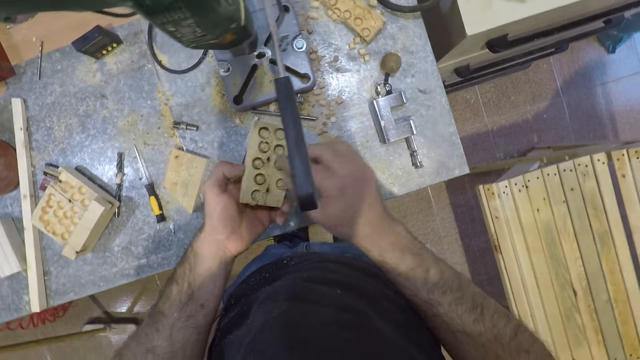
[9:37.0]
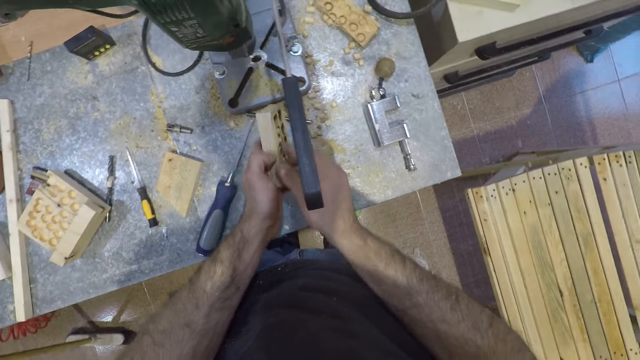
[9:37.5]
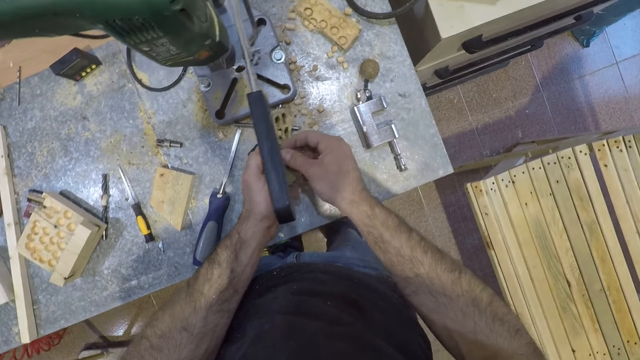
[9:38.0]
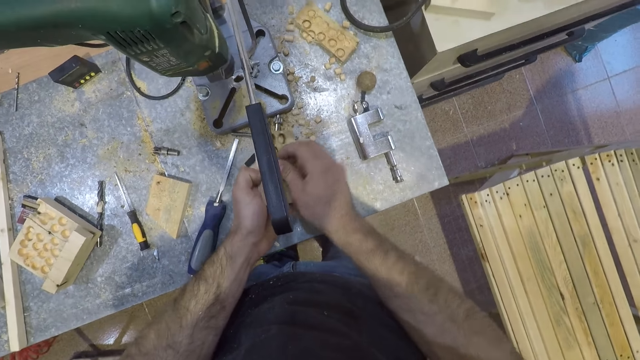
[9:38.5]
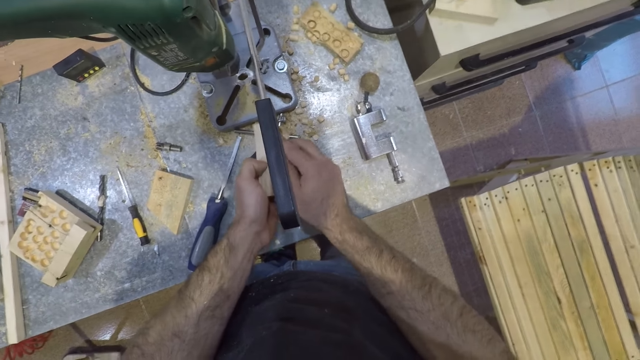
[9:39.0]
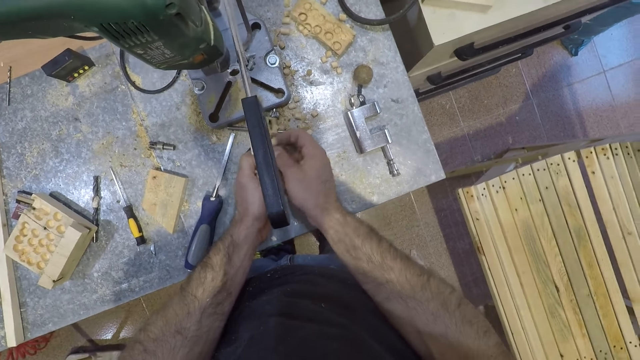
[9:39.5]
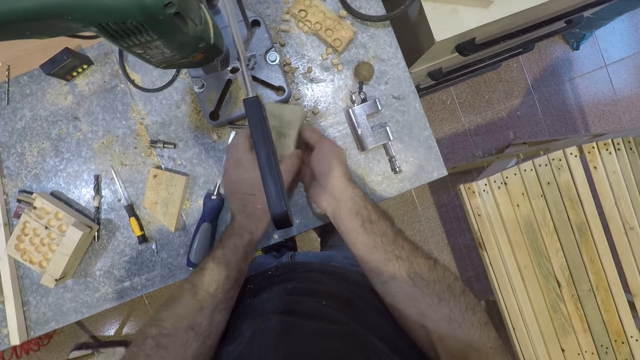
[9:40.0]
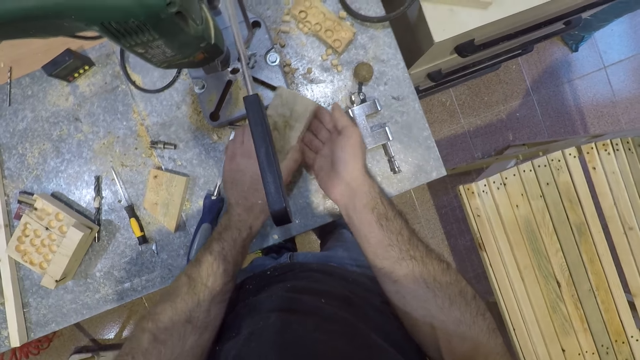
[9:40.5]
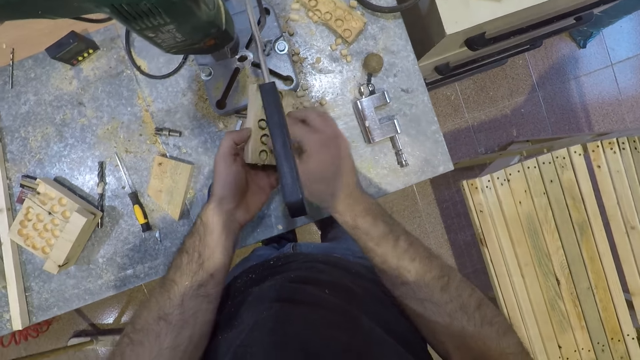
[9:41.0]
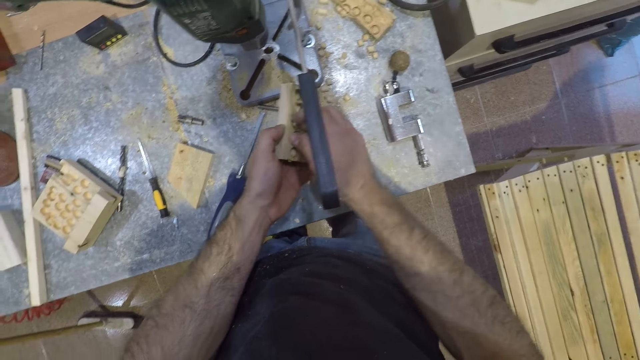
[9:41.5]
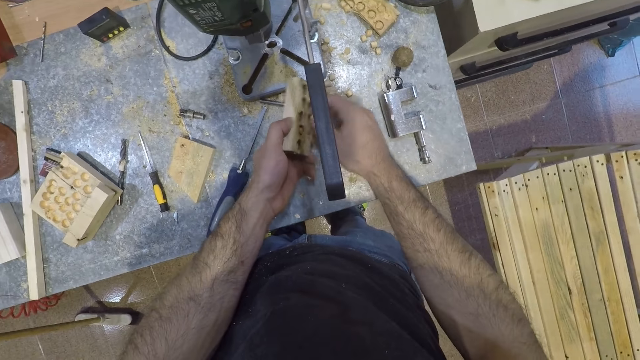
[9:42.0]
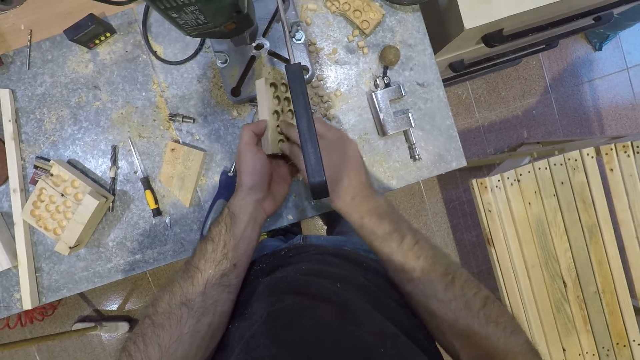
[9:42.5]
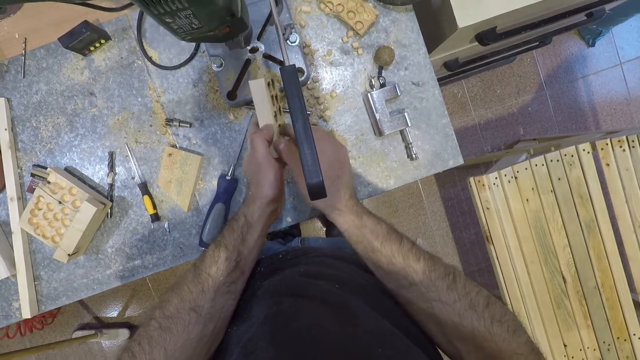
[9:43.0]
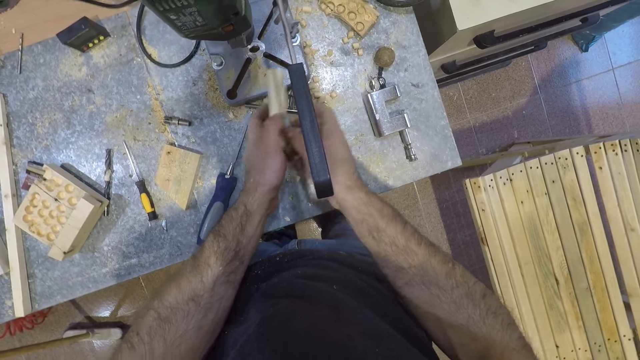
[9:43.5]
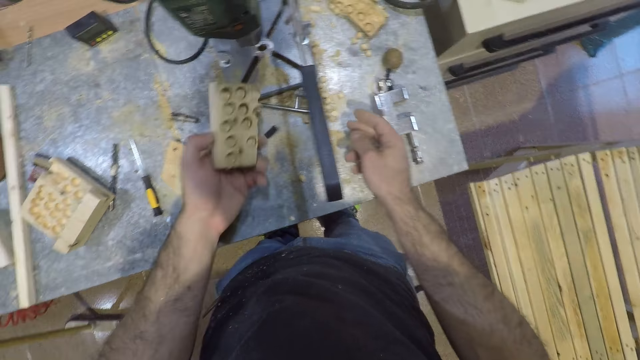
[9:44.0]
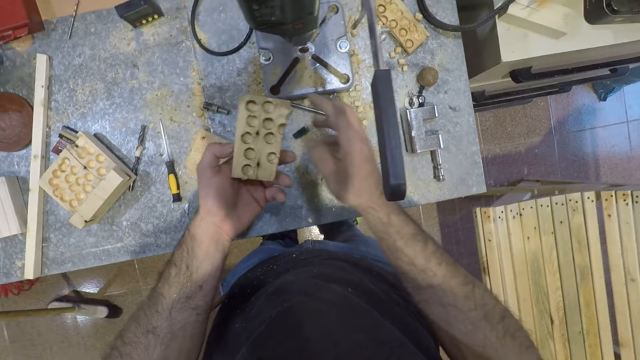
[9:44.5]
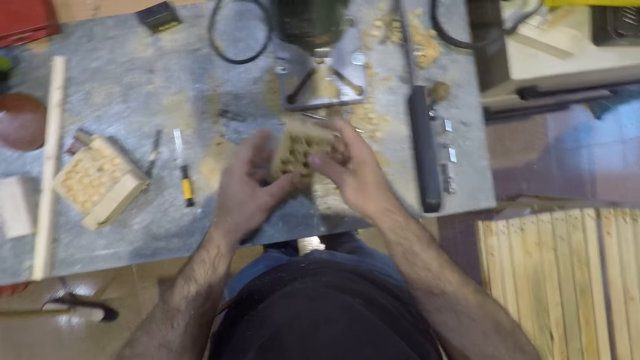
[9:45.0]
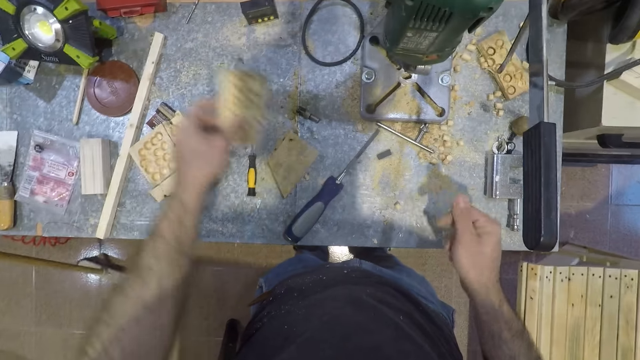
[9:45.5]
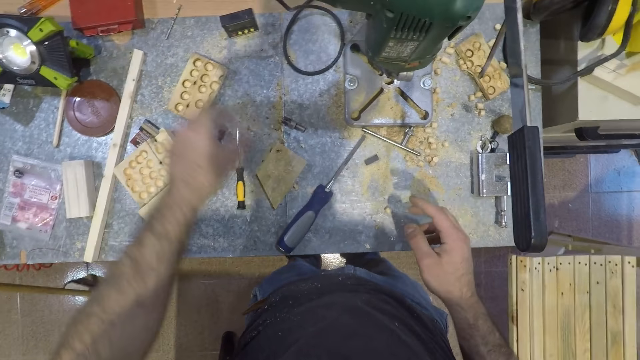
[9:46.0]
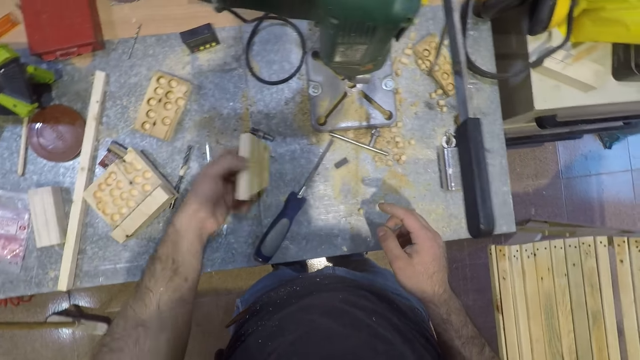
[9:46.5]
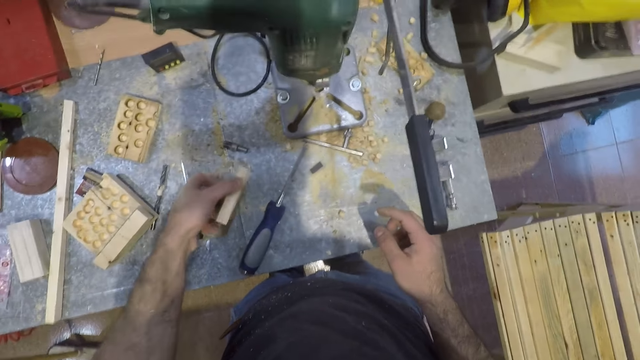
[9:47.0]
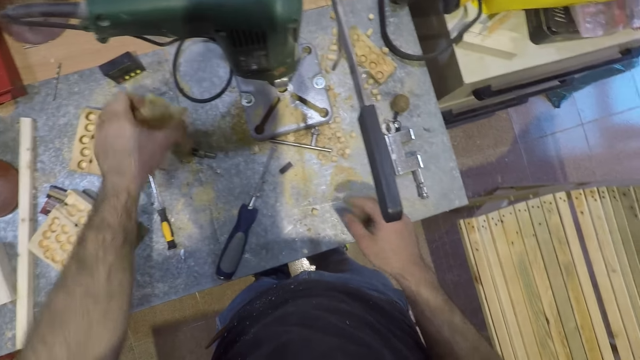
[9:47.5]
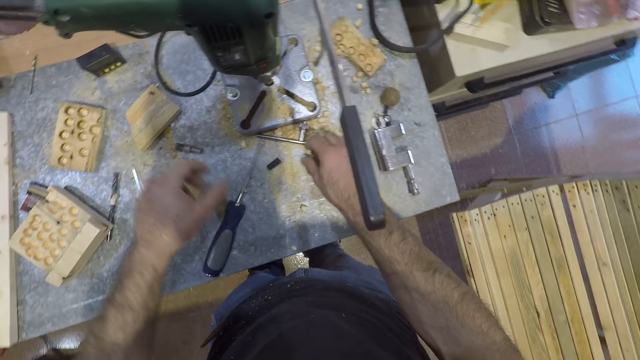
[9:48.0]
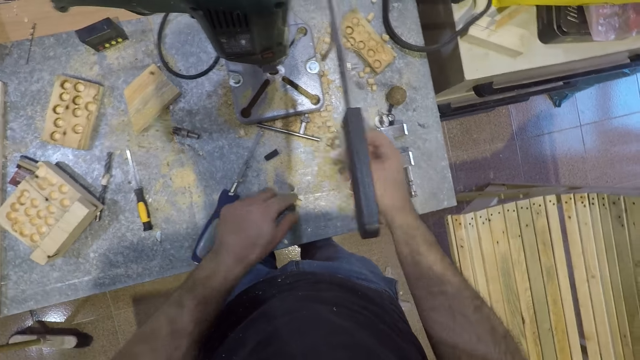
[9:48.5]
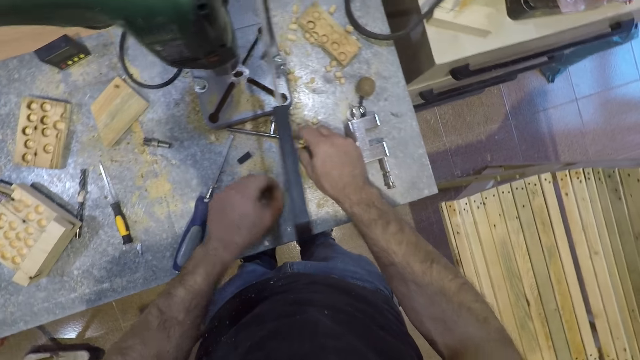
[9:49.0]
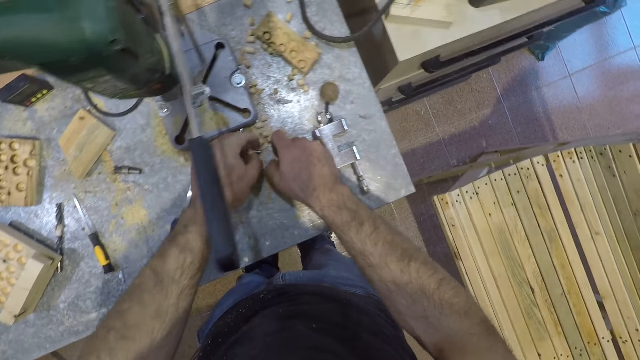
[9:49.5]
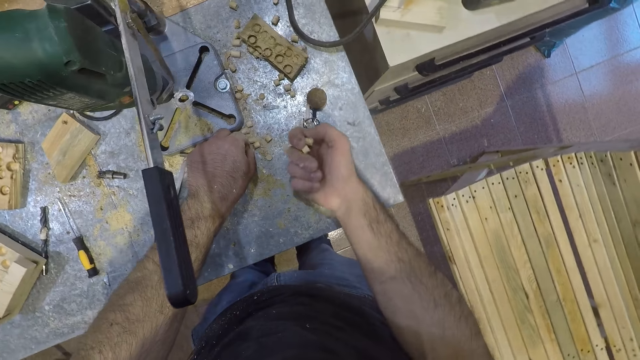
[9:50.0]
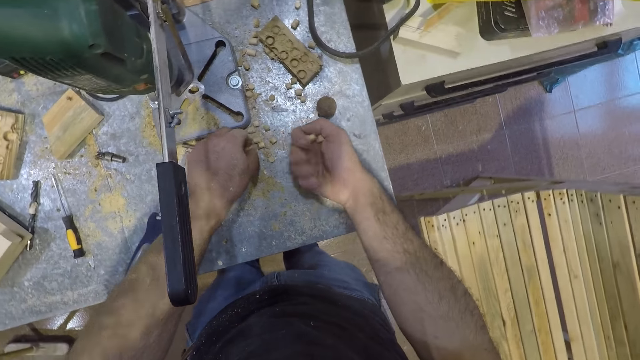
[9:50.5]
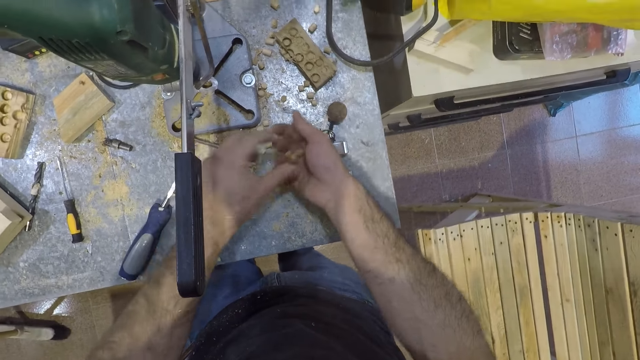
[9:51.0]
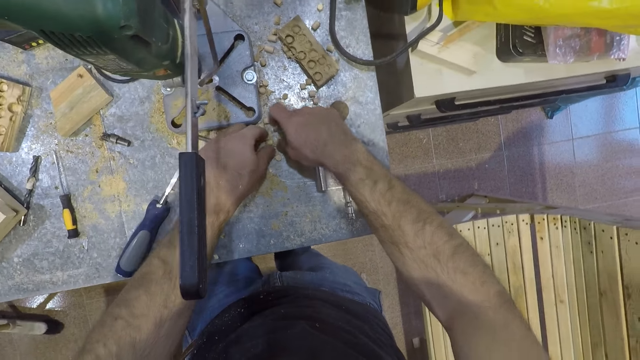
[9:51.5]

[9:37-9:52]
The camera wearer removes the pieces of wood. He drops the rectangular piece of wood on the table with his left hand. He picks another rectangular piece of wood from the table with his left hand. He taps the rectangular piece of wood on the table. He drops the rectangular piece of wood in his left hand on the table. He picks small circular pieces of wood from the table with both hands.

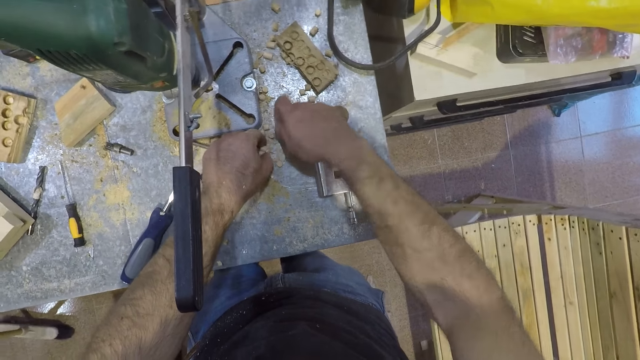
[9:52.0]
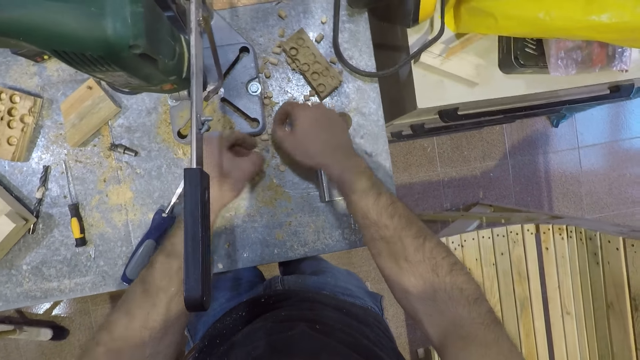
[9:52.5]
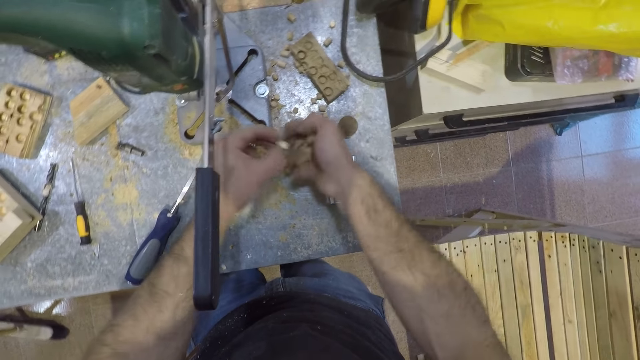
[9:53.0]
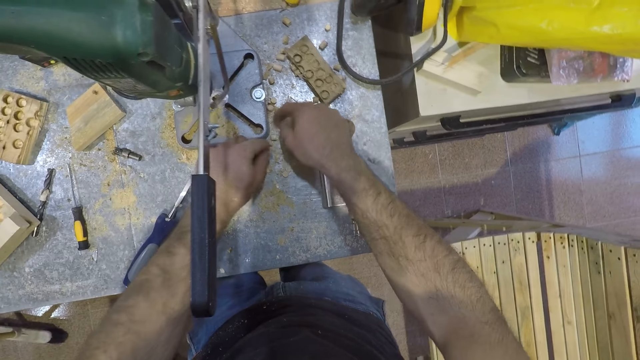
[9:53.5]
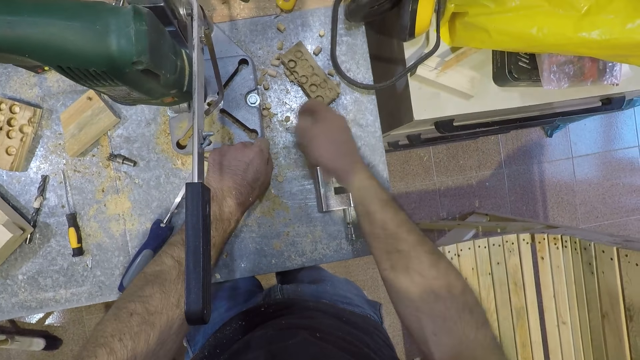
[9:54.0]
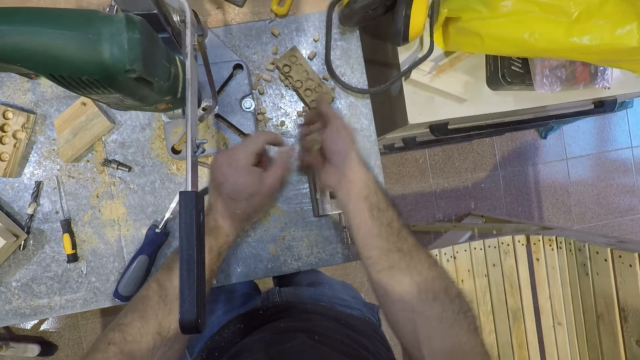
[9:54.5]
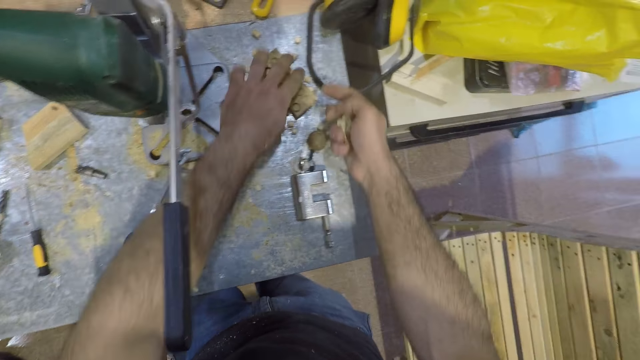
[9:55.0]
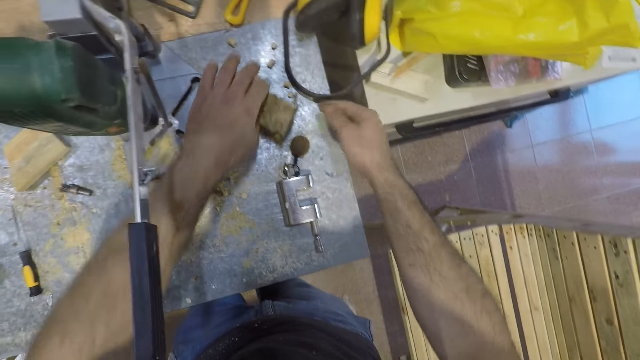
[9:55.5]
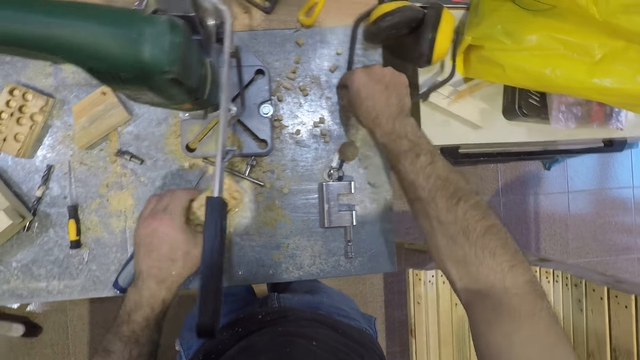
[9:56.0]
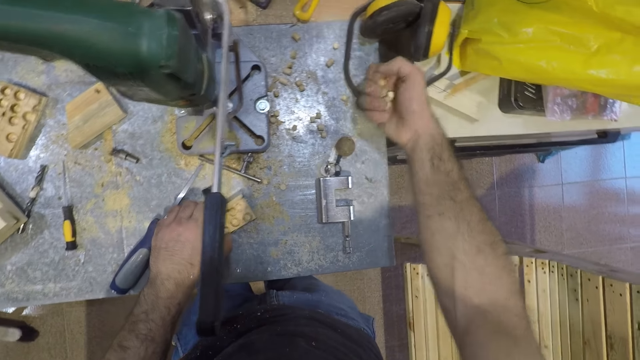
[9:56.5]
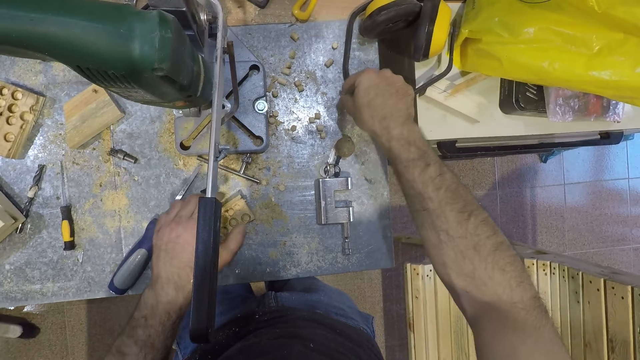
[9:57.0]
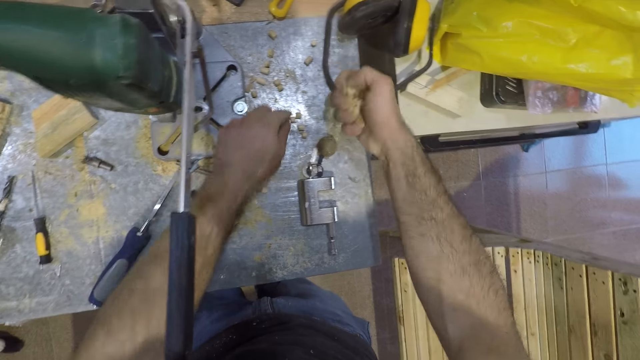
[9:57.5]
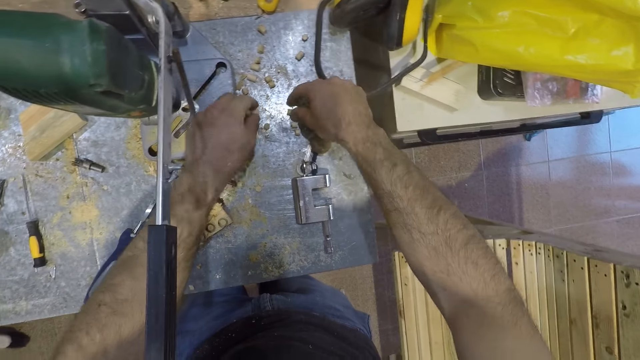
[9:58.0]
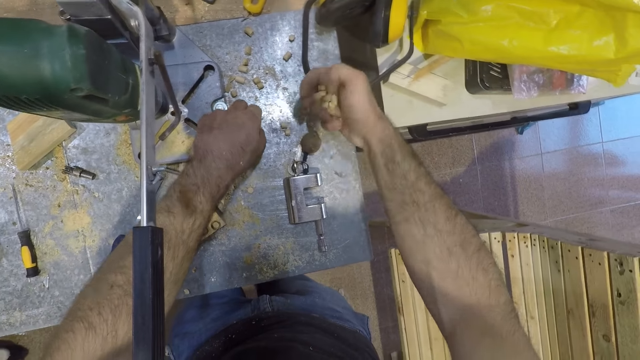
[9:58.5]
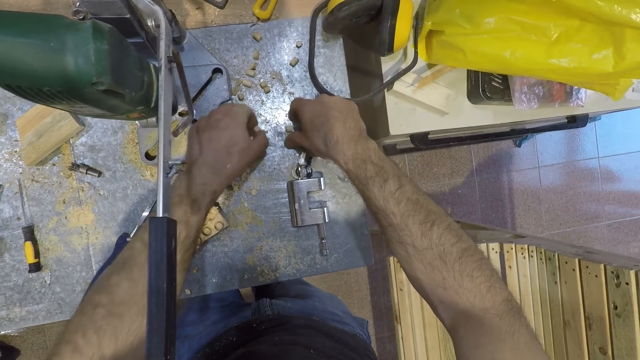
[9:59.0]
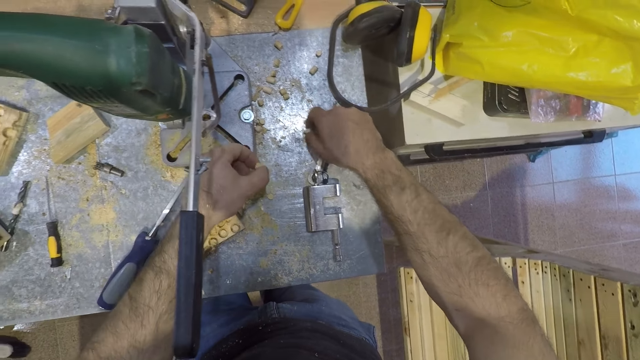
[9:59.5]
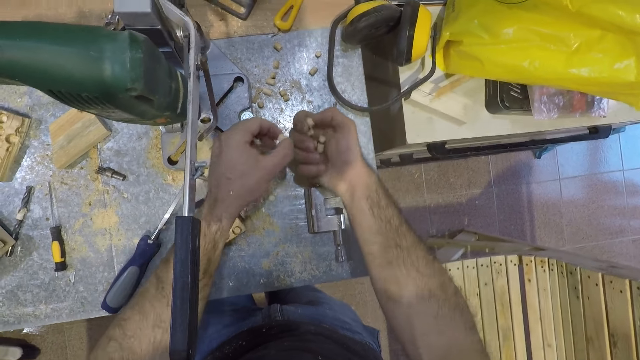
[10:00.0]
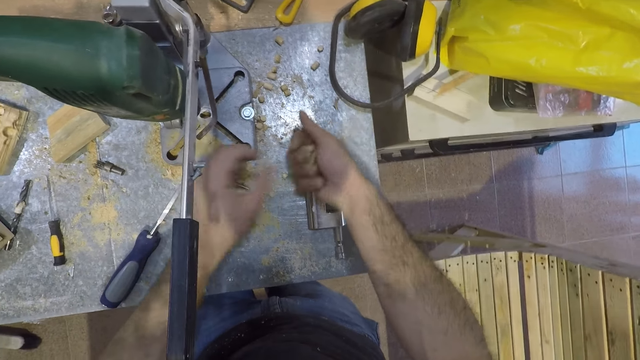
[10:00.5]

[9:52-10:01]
The camera wearer changes the position of another rectangular piece of wood on the table with his left hand. He picks the wood. He places the wood on the table. He picks small circular pieces of wood from the table with both hands.
